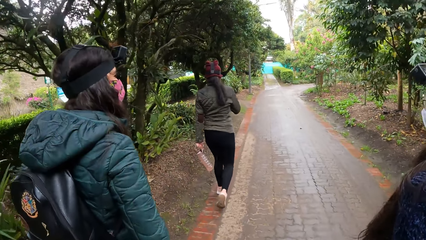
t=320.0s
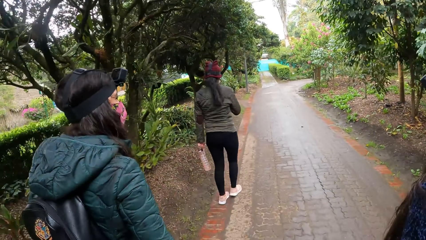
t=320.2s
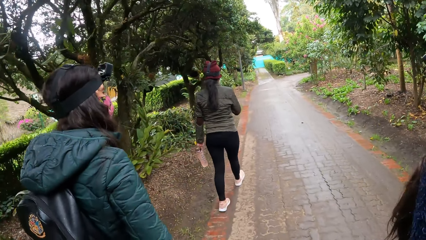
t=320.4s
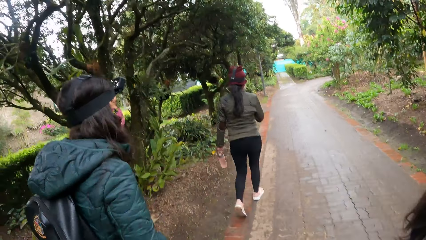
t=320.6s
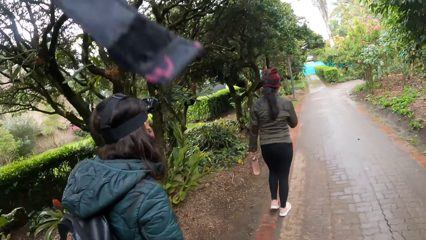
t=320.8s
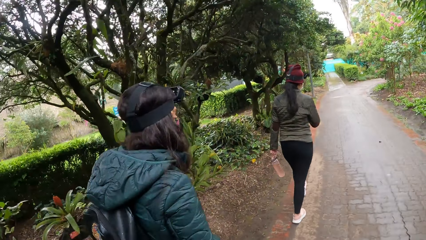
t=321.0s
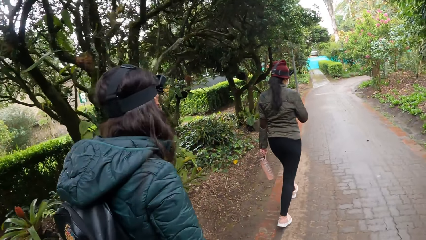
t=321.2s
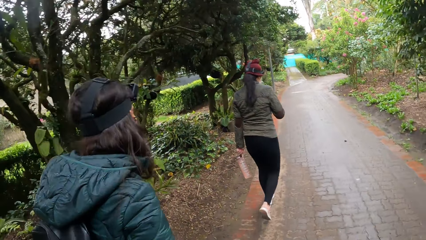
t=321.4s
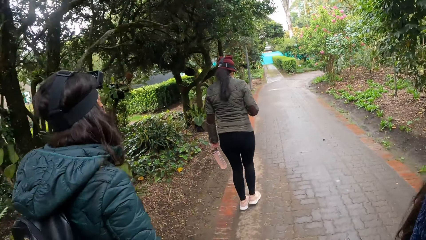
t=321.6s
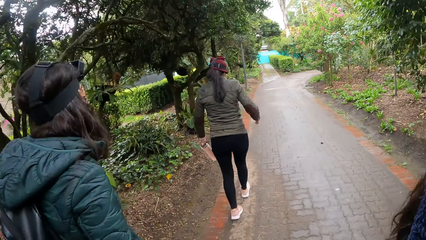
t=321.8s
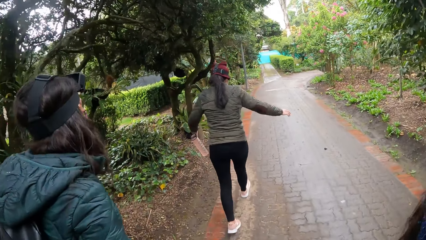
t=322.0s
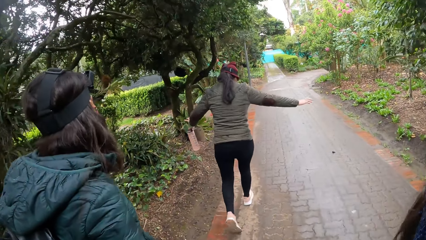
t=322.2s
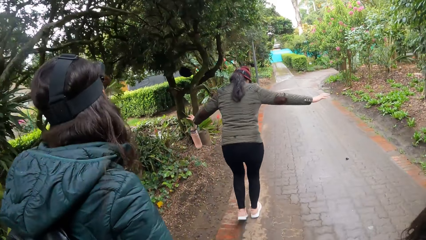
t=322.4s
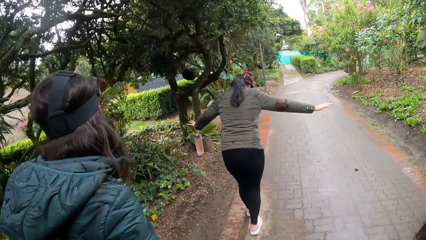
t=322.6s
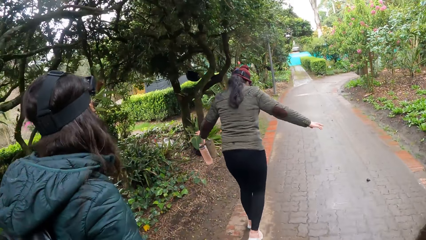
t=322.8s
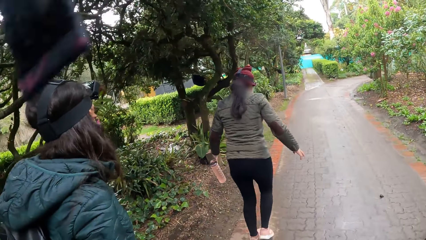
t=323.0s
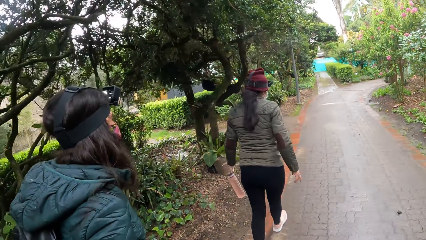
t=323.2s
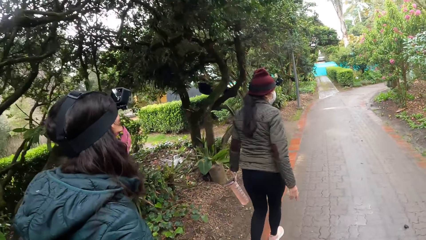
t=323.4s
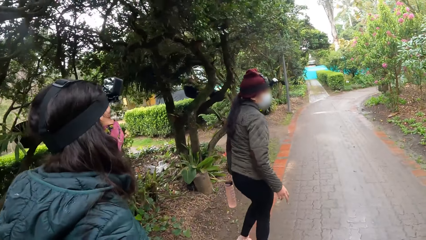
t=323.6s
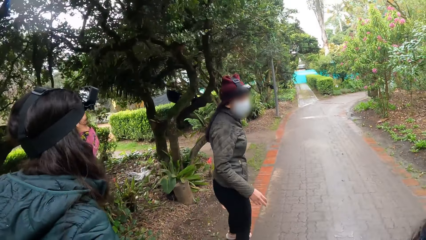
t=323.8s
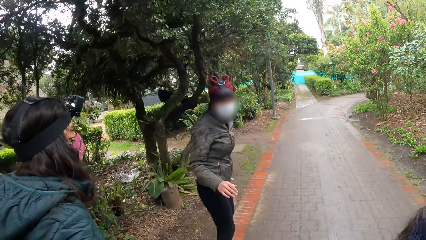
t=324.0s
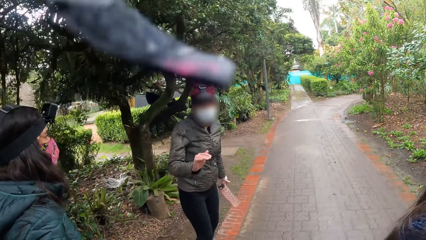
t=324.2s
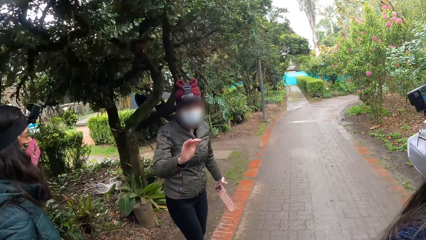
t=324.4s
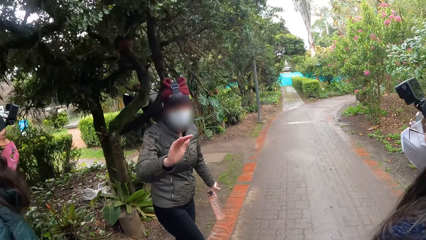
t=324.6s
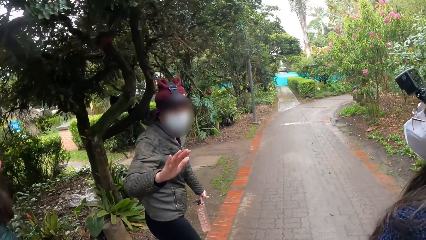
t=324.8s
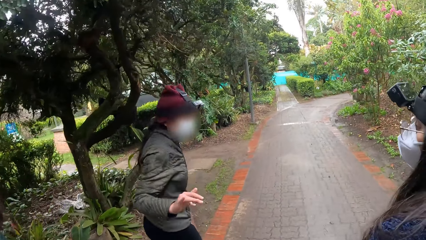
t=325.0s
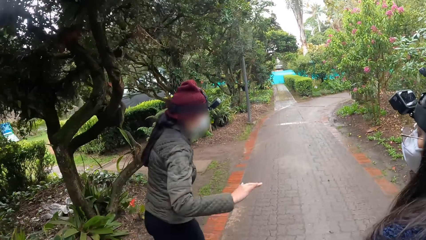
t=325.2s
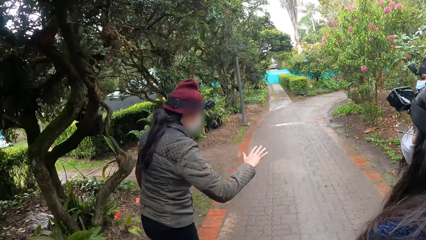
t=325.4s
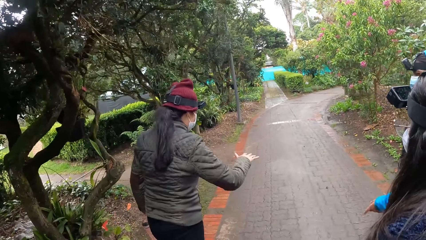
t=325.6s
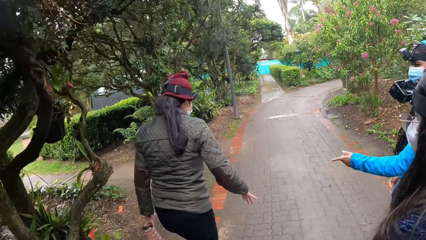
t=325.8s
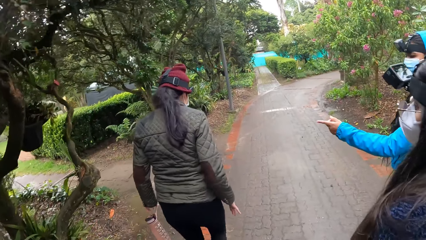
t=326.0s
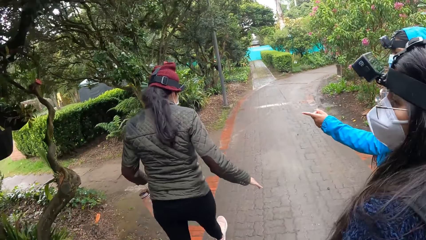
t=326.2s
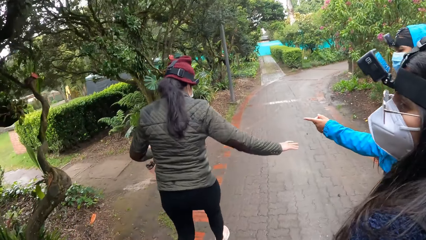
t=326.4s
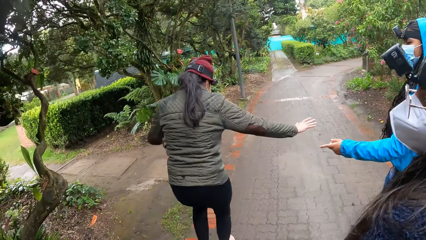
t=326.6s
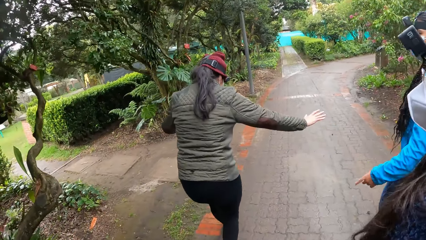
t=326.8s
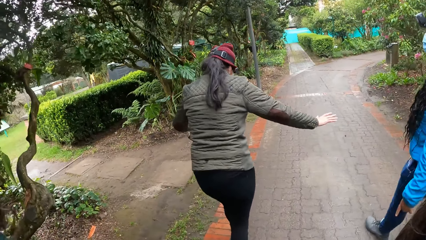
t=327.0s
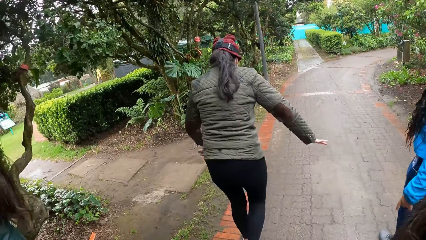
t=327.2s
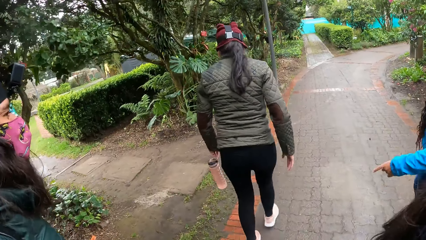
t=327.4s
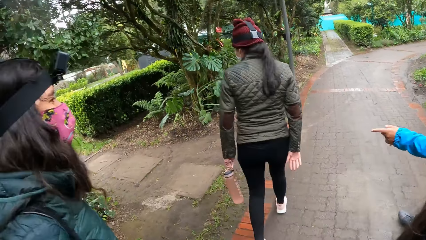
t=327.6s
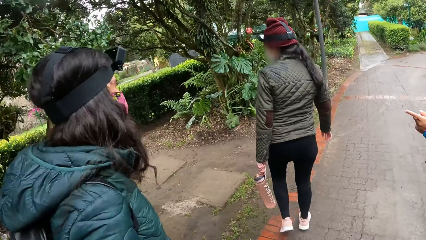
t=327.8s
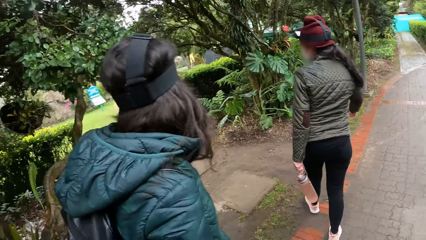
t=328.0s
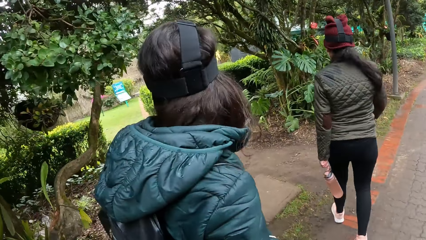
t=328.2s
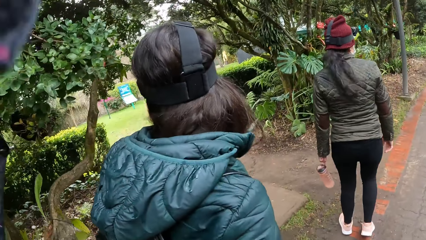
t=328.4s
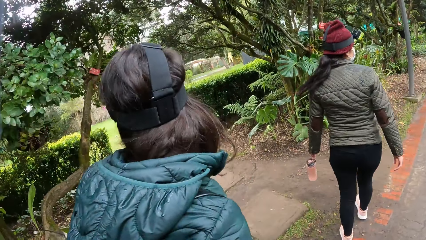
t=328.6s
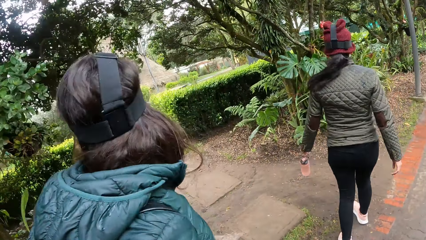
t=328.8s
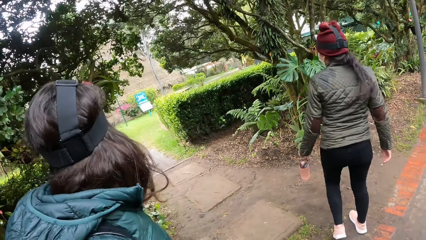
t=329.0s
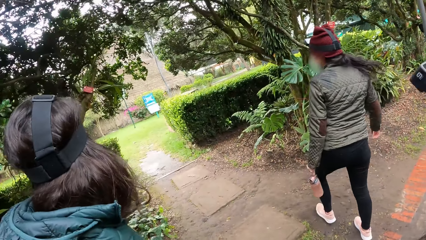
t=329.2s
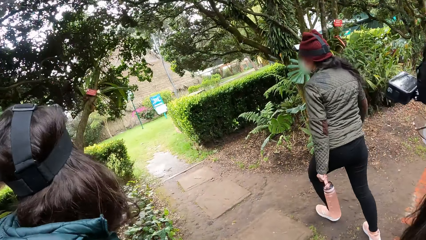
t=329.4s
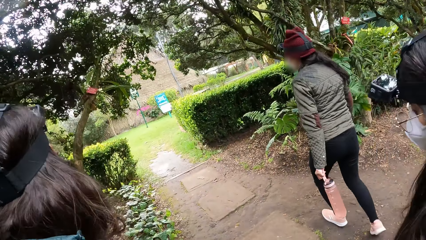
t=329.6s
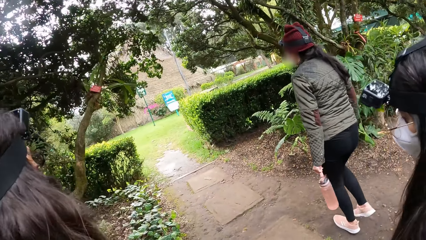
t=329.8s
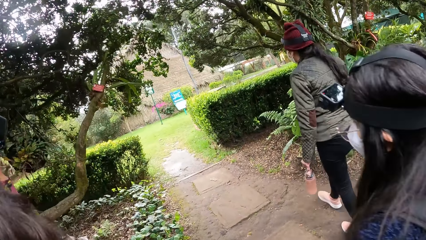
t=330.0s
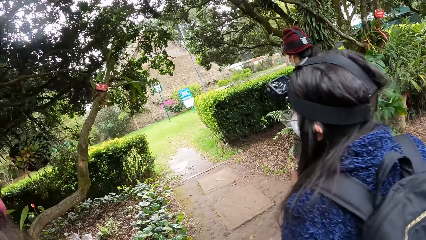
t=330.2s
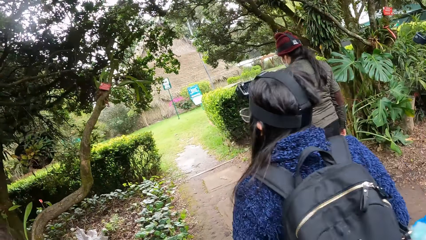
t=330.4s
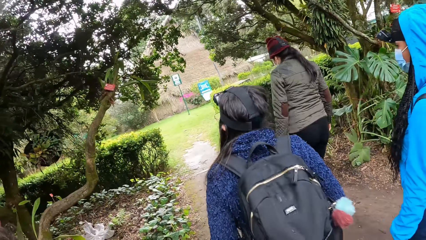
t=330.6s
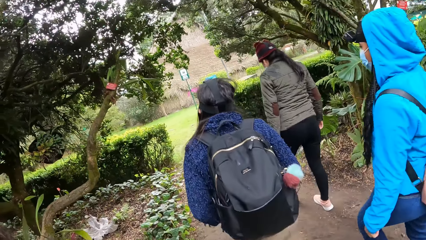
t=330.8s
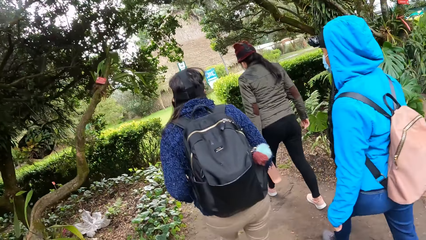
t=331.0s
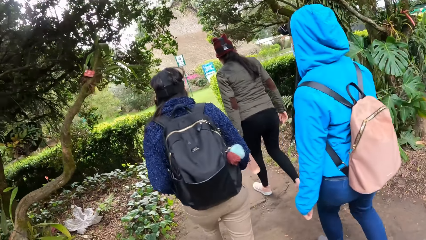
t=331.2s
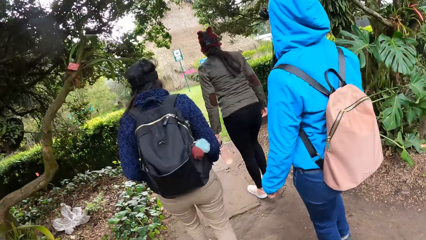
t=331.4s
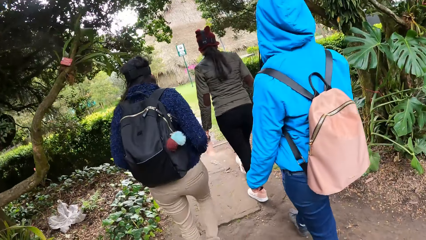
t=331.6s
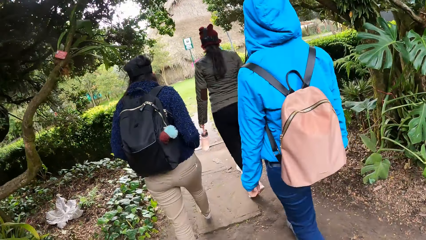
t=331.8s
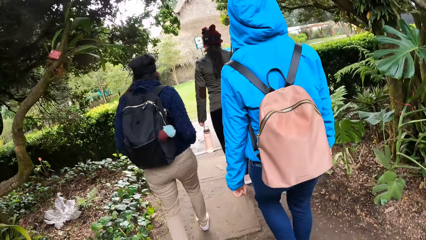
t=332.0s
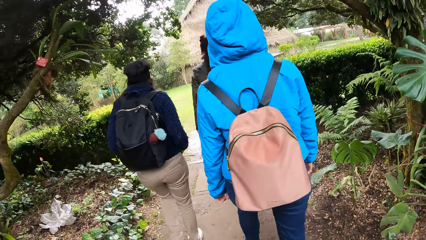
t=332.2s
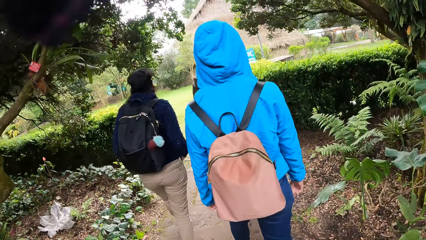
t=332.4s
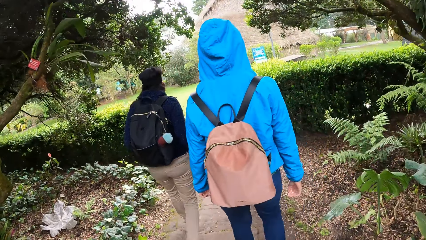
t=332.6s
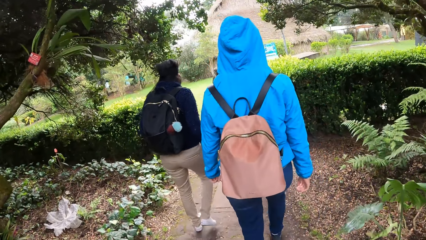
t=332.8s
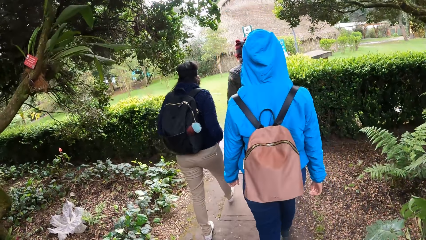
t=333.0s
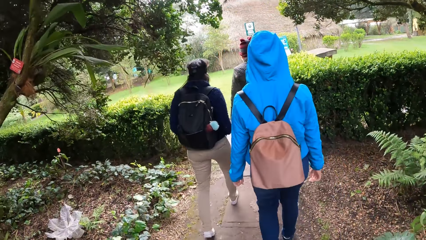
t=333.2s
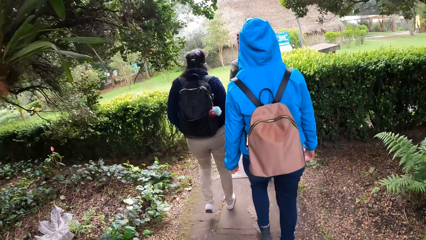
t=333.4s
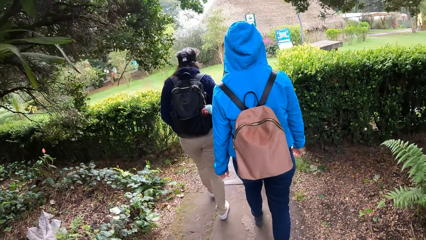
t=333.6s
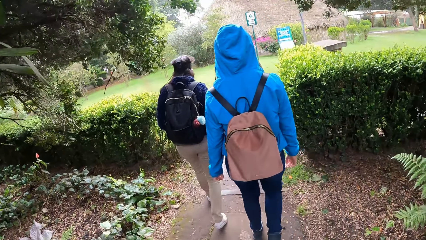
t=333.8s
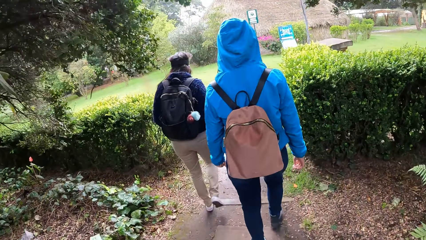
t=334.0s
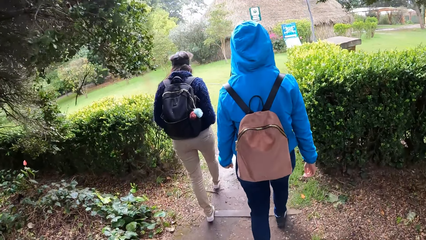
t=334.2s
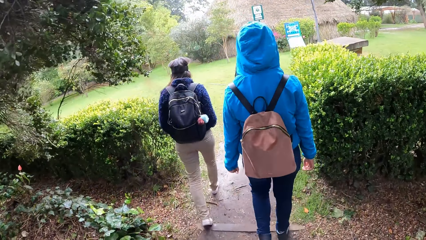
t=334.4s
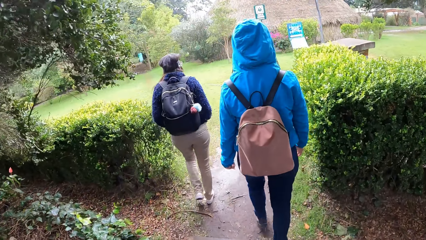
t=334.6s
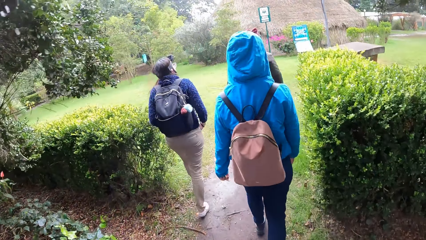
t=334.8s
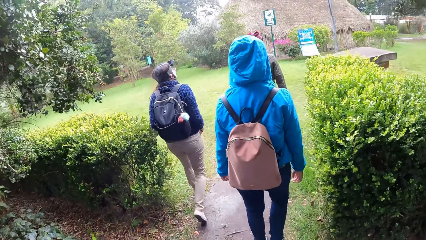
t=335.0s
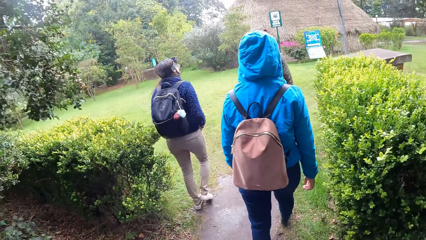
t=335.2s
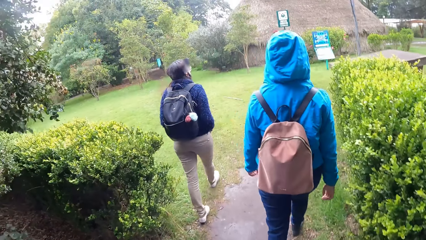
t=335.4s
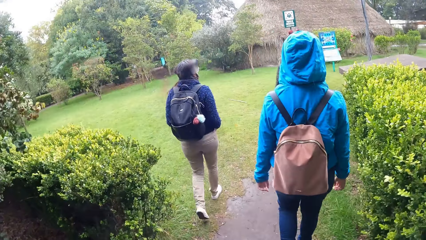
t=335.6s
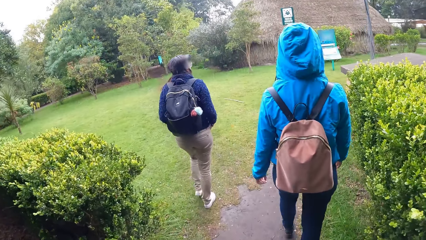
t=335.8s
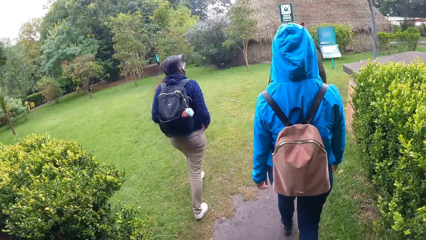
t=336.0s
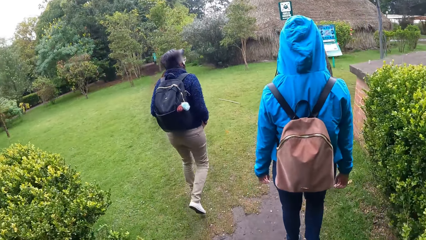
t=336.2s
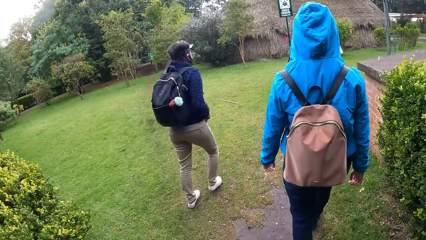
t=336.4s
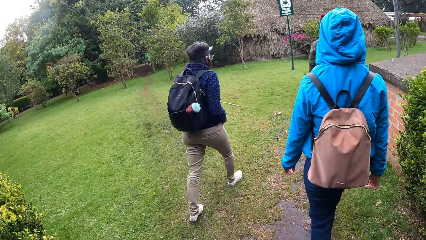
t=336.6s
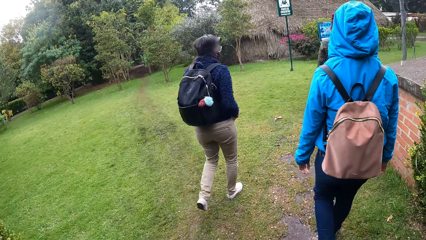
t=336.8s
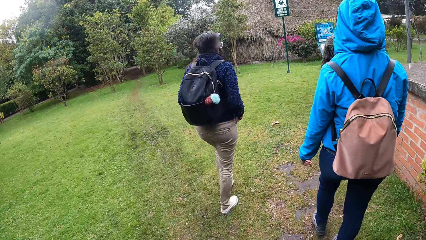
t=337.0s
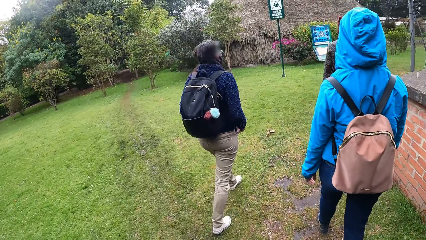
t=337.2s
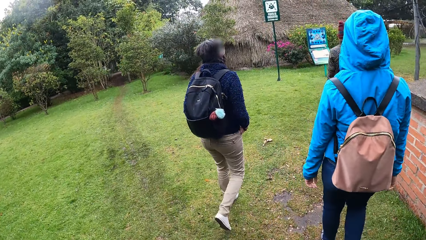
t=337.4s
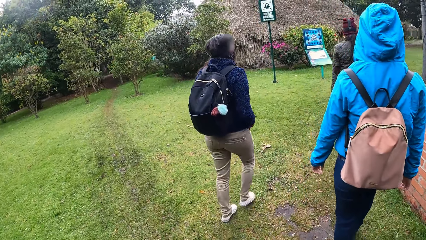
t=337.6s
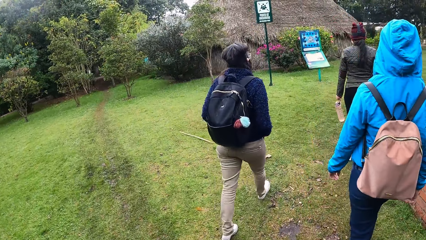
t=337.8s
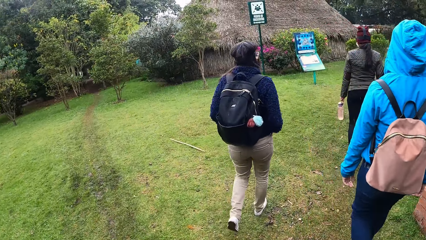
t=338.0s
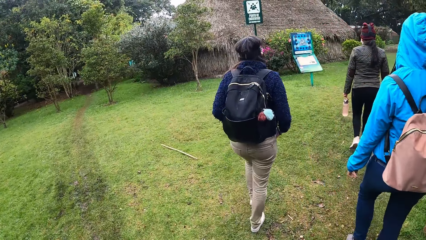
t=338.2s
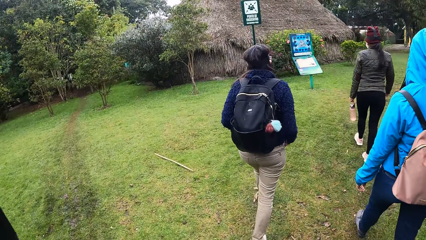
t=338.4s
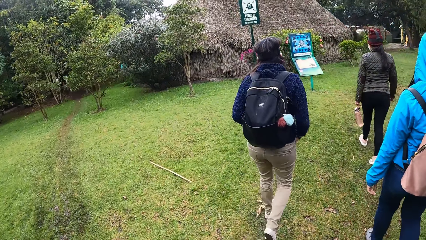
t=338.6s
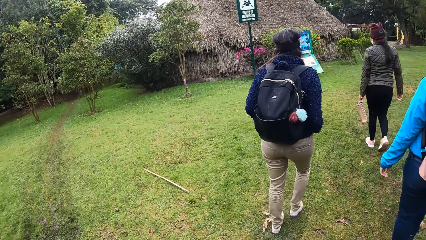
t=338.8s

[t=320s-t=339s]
A woman interacts with another woman, a third woman, a fourth woman and the camera wearer. The camera wearer walks into a resort.
